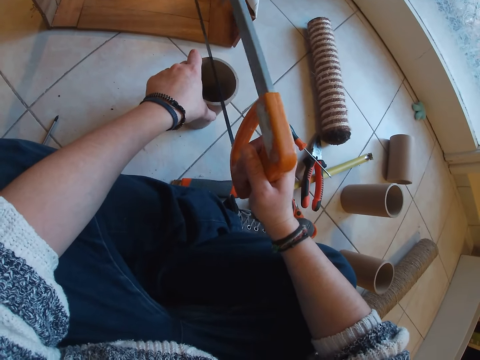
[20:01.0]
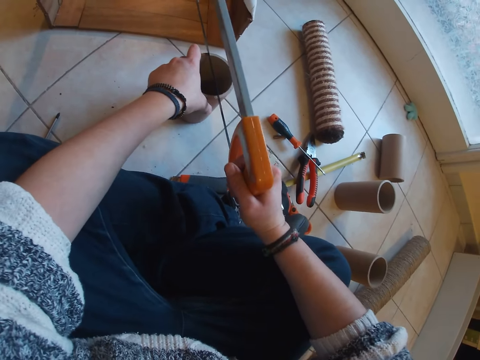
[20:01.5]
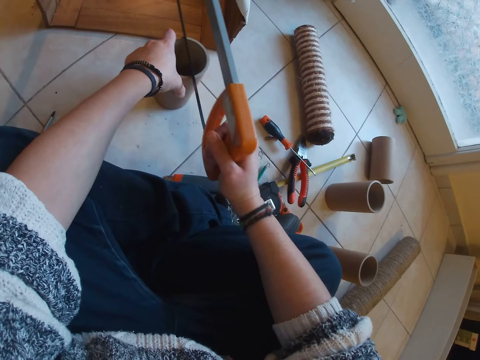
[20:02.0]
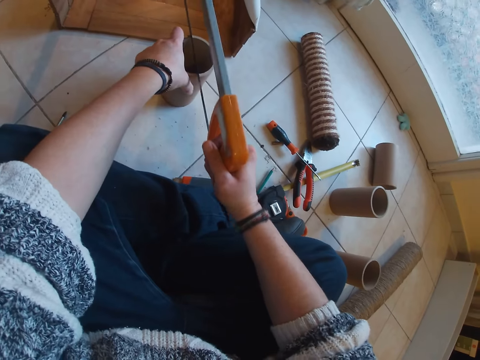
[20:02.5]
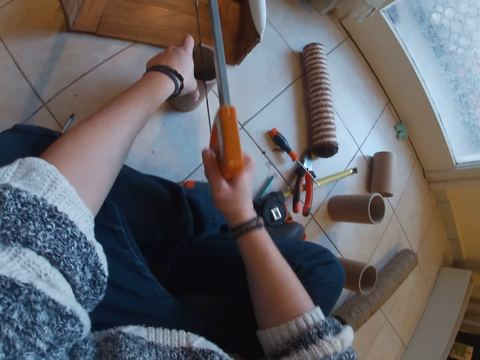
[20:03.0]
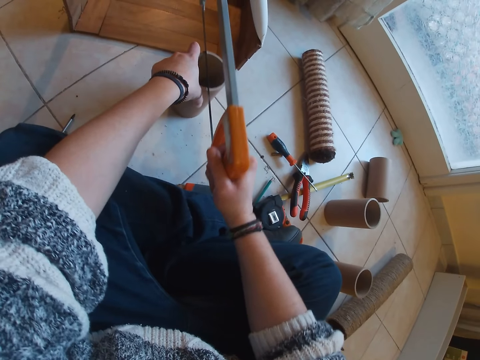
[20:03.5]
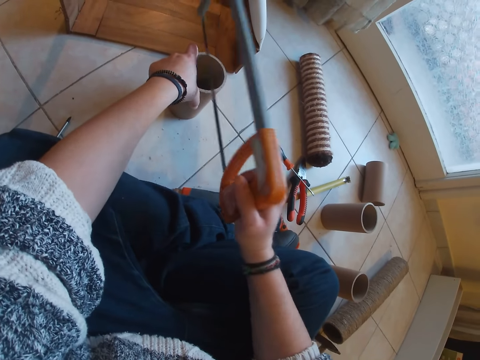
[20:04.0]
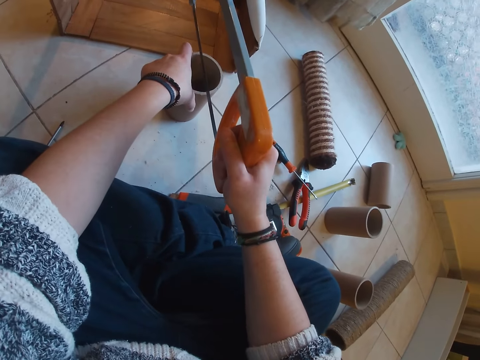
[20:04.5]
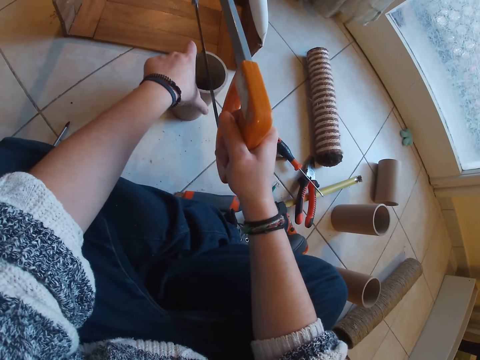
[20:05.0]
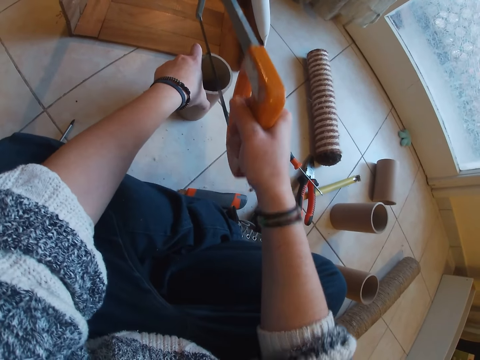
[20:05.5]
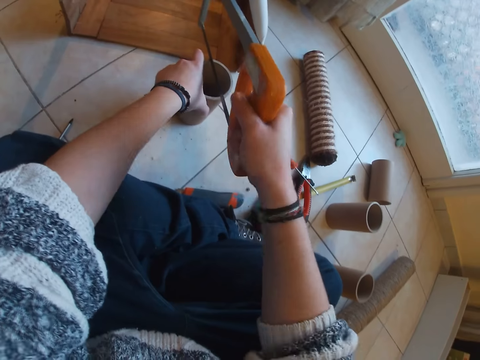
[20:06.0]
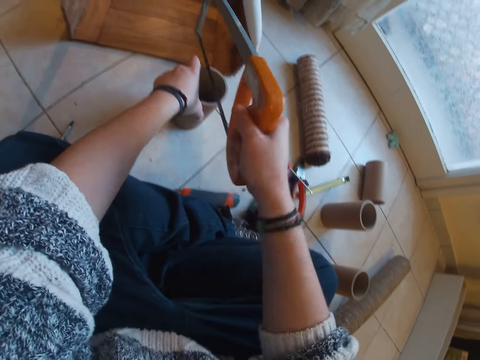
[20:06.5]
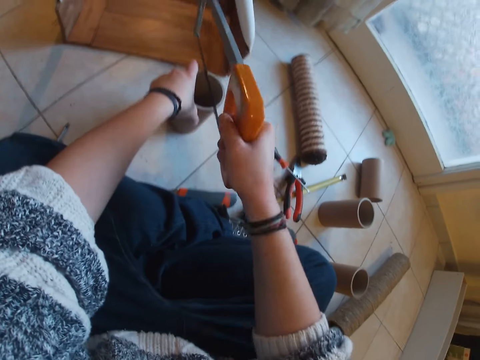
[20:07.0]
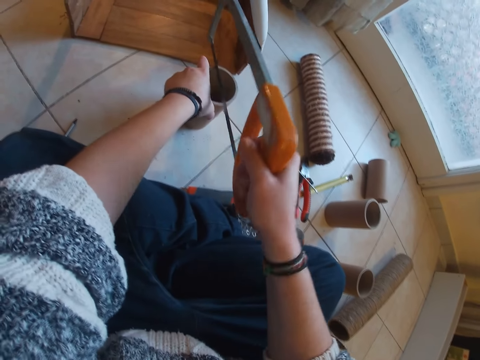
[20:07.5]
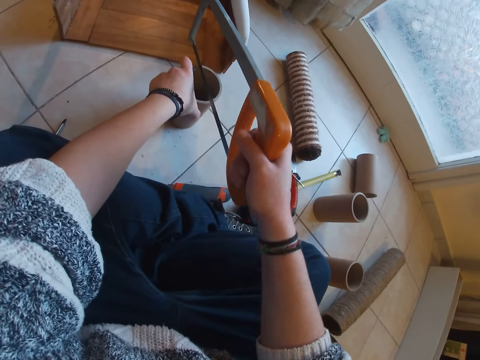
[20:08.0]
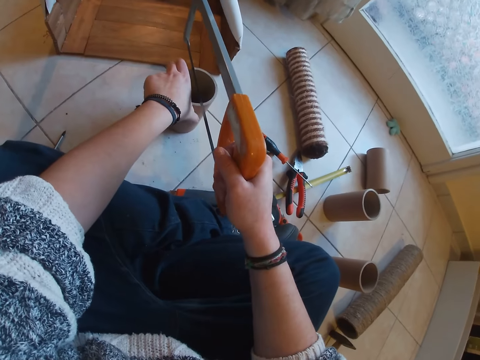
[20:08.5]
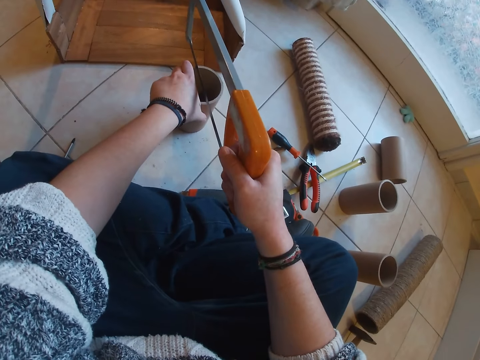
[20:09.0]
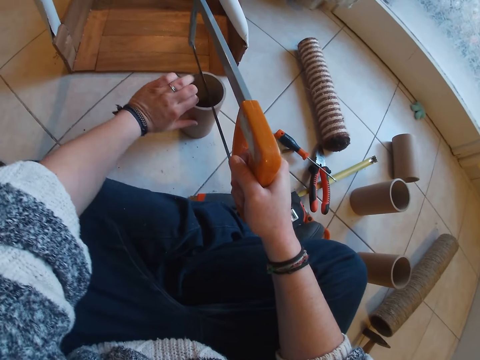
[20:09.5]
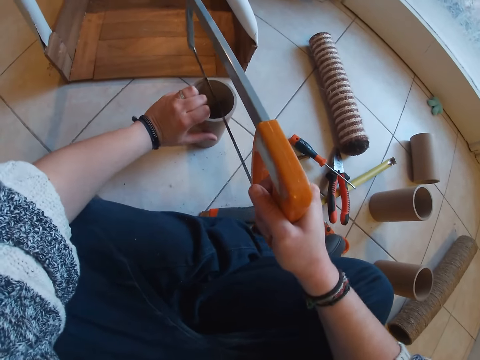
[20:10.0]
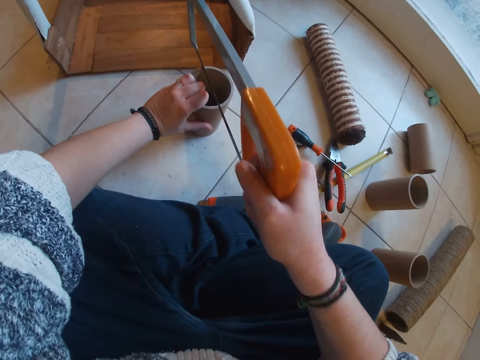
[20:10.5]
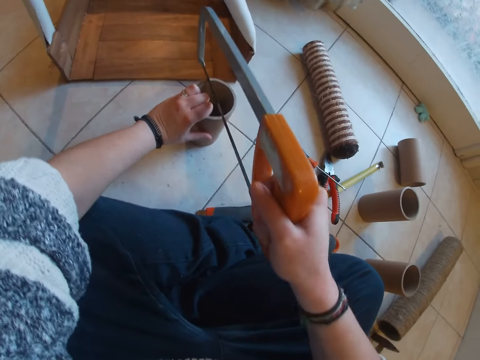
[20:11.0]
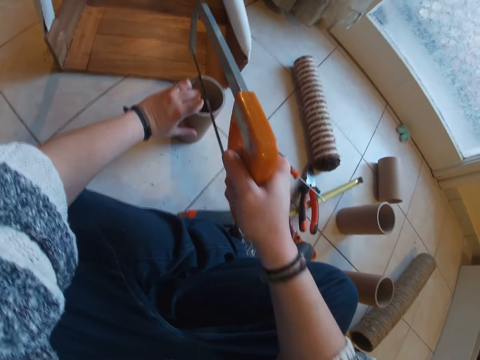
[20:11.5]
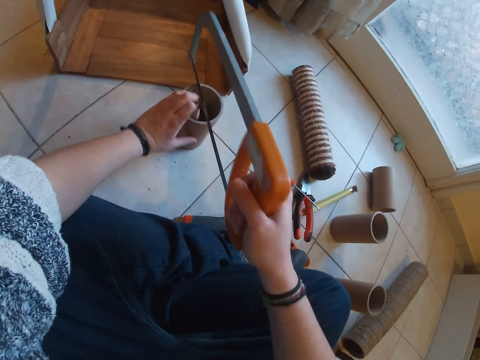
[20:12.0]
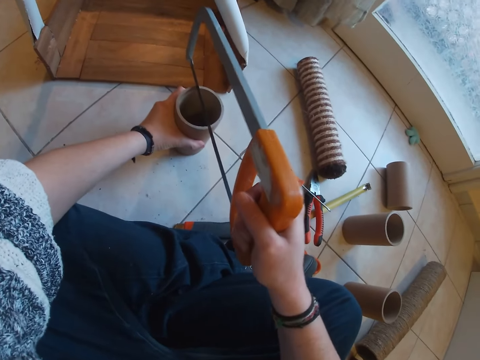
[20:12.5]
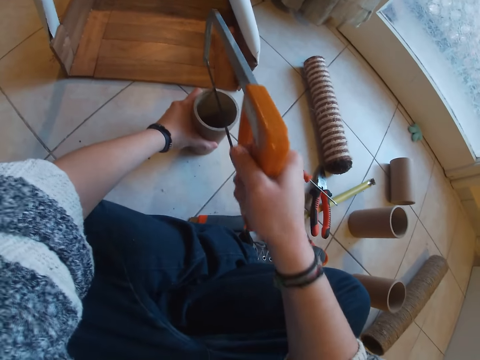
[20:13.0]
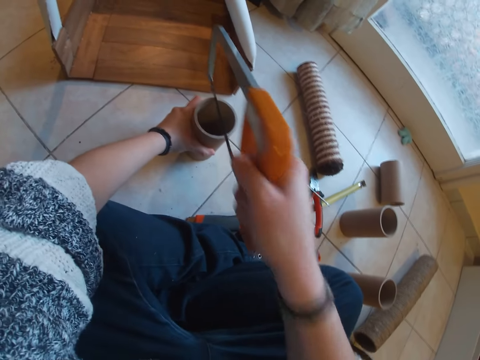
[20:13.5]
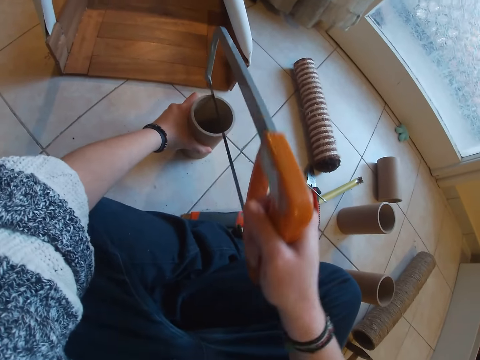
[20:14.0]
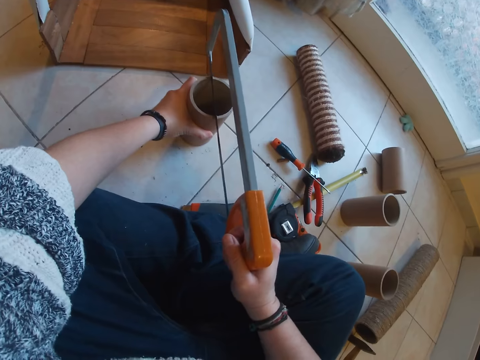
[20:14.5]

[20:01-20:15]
The camera wearer cuts the pipe with a saw.

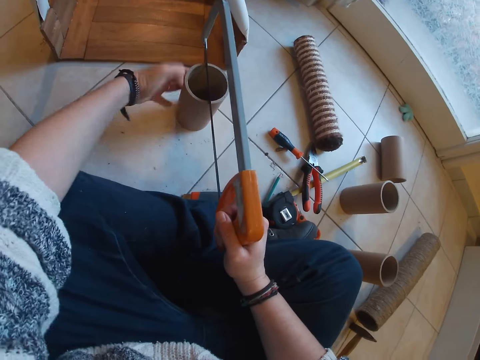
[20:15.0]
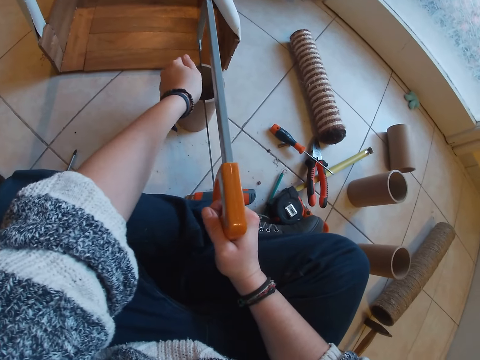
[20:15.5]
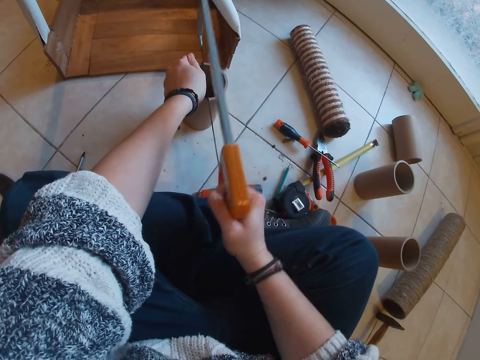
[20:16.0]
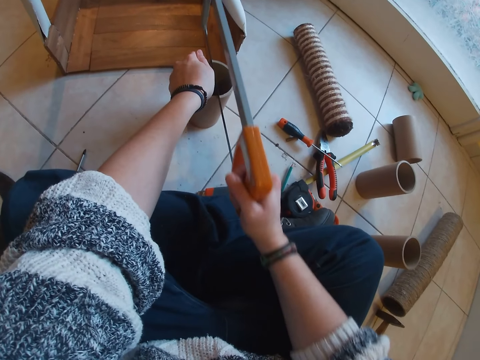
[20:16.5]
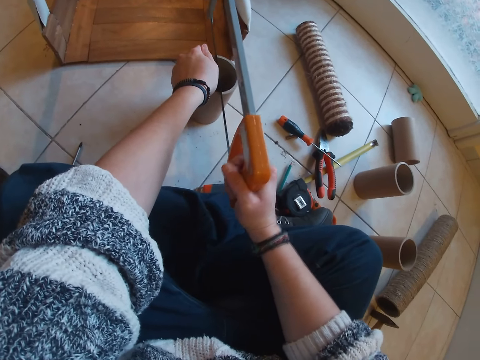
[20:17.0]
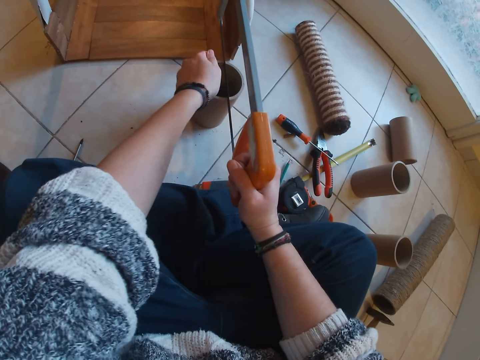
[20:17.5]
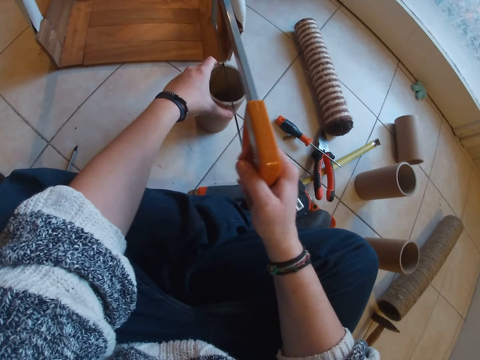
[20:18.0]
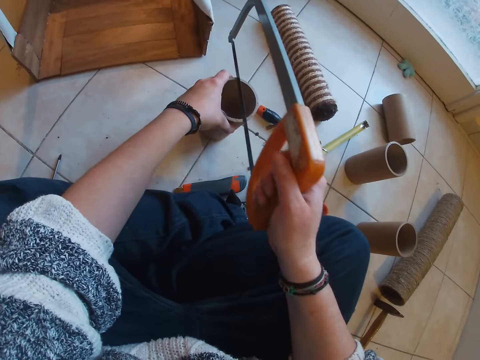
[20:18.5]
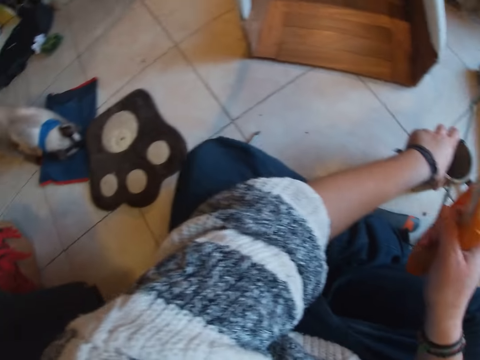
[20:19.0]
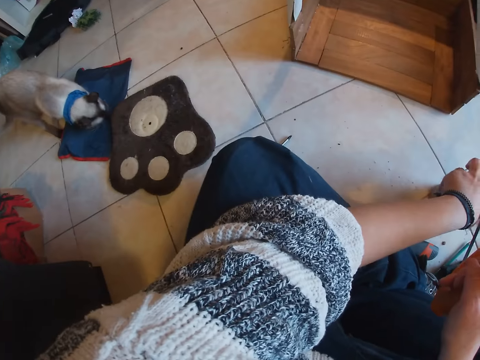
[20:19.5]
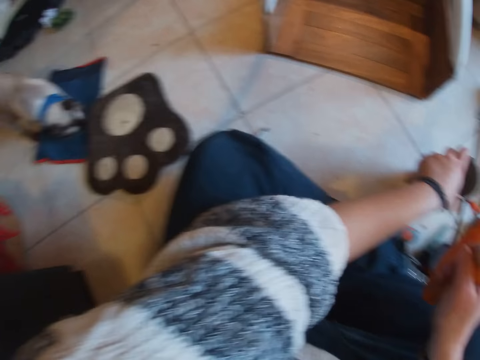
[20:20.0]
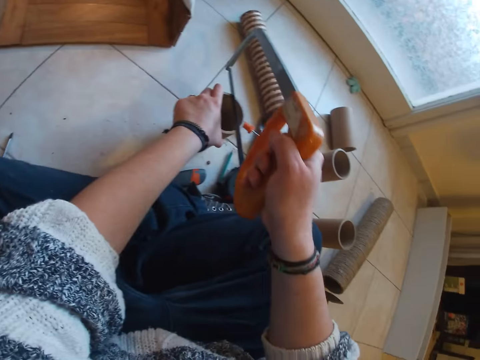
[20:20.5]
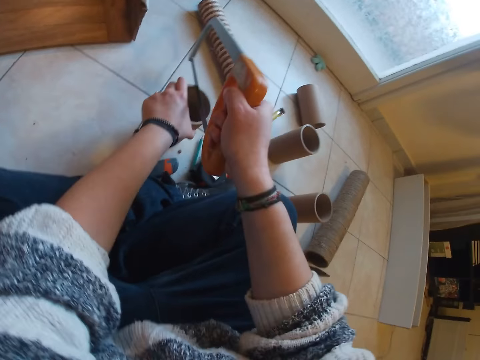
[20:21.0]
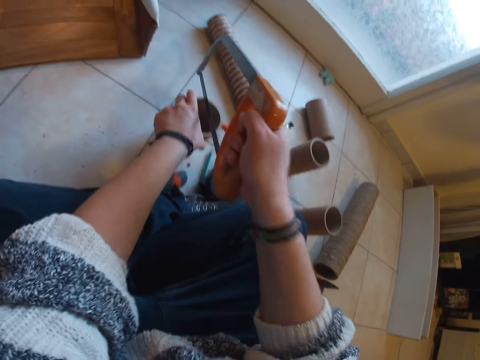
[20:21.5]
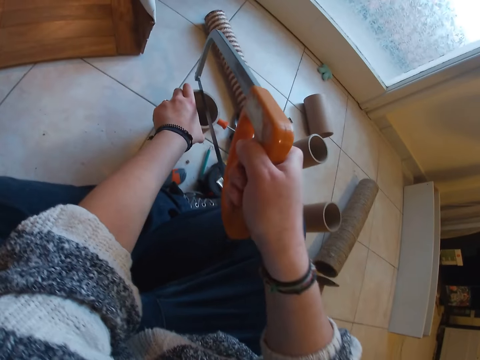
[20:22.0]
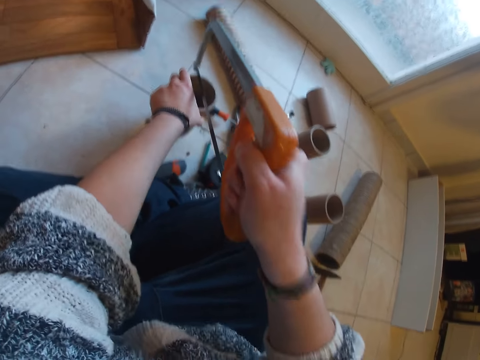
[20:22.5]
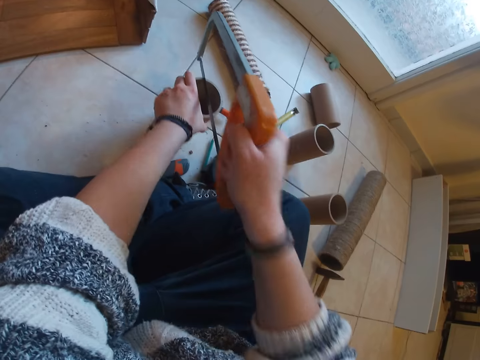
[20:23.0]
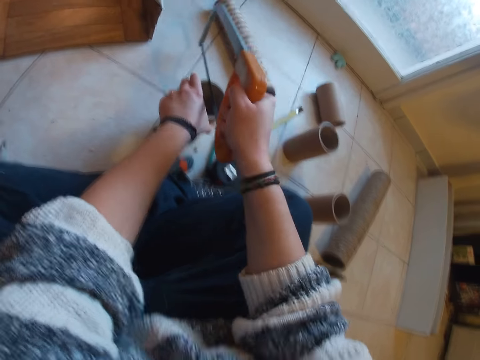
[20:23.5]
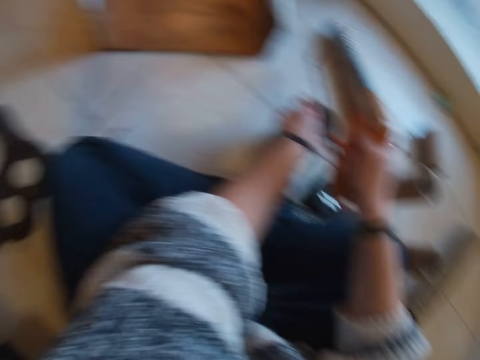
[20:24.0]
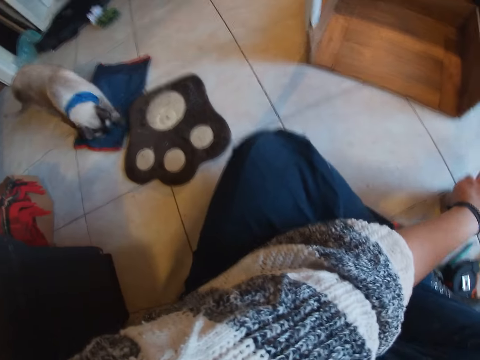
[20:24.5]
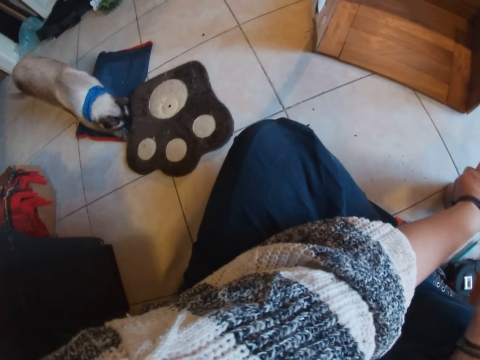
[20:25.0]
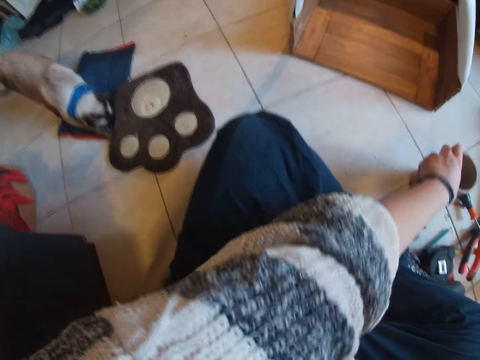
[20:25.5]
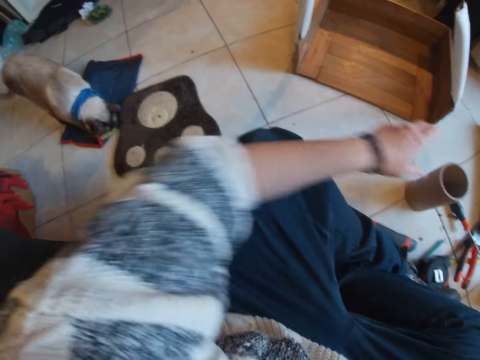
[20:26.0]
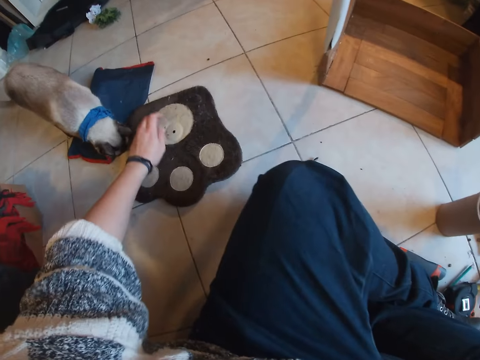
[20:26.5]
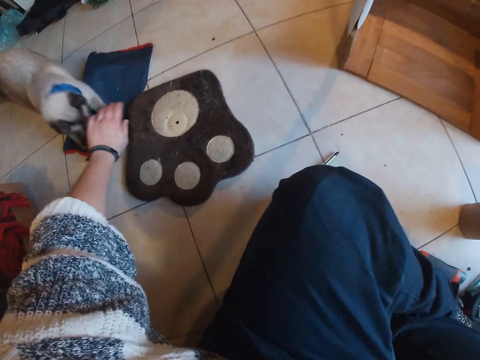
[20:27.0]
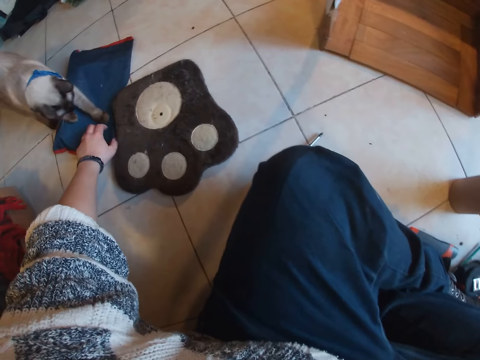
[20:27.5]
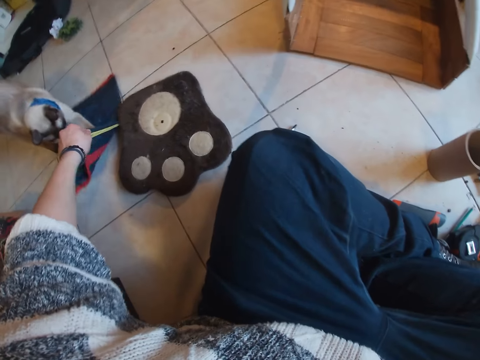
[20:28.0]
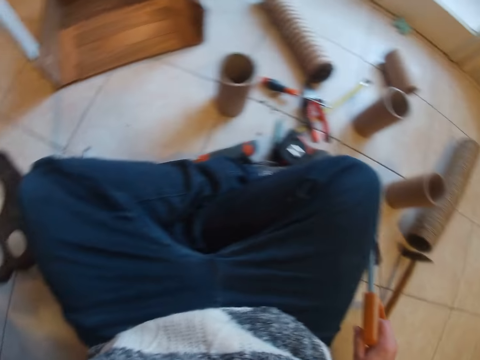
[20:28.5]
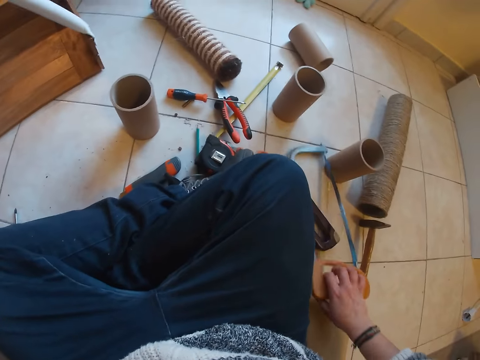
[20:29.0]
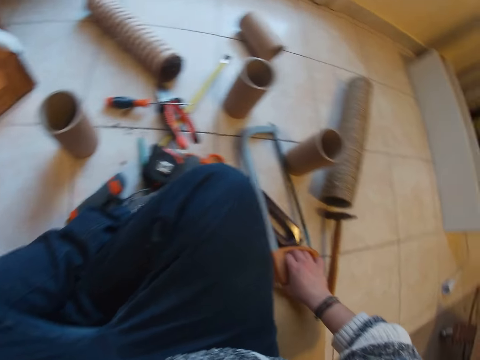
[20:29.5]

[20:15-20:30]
The camera wearer looks aside. She cuts the pipe with a saw. The cat drops an edge of a bag in its mouth on the floor. The camera wearer looks aside, pulls the cat away, and pulls the bag with her left hand. She picks up a mat from the floor and puts the saw on the floor.
